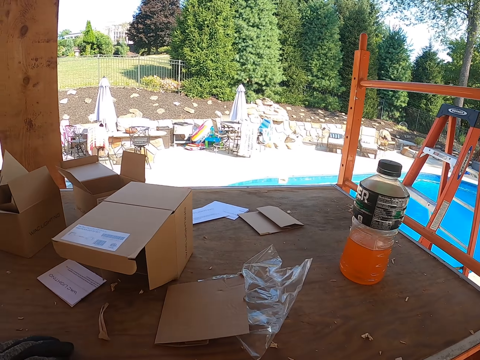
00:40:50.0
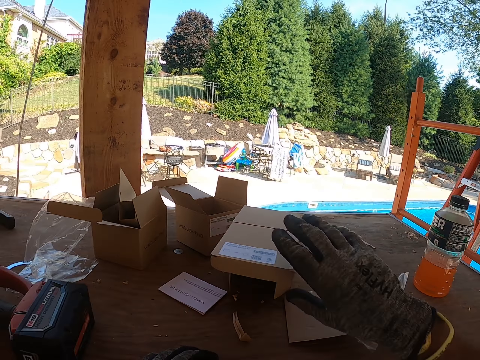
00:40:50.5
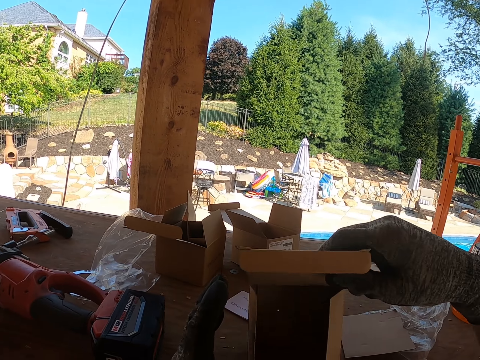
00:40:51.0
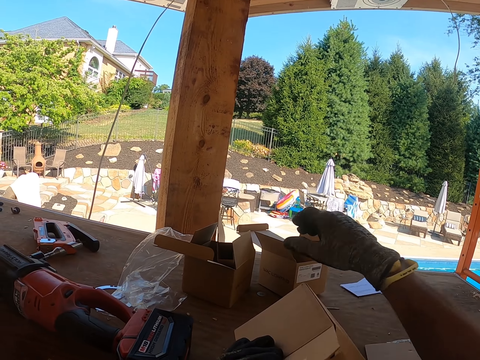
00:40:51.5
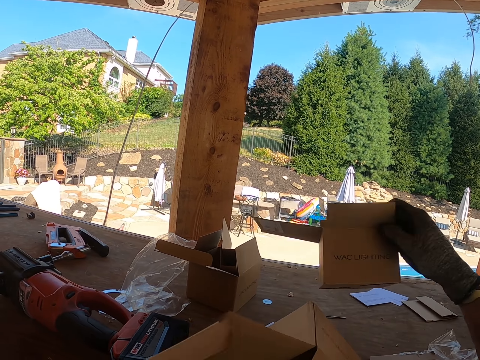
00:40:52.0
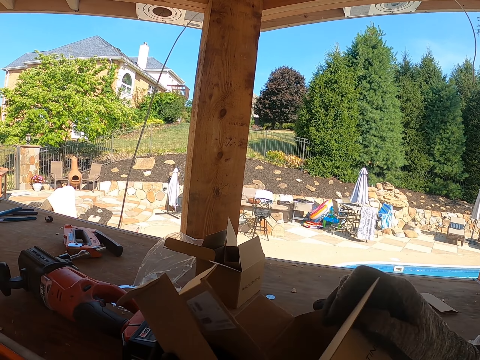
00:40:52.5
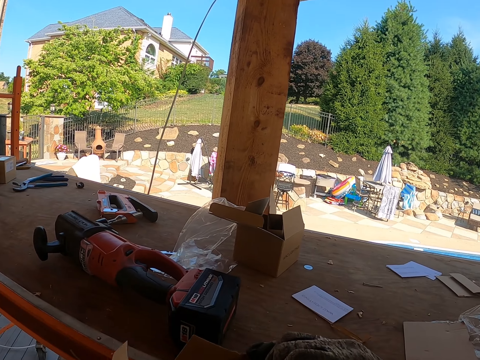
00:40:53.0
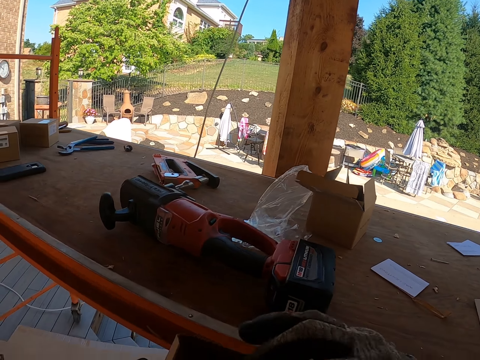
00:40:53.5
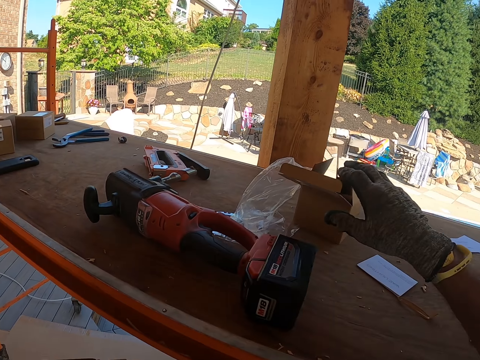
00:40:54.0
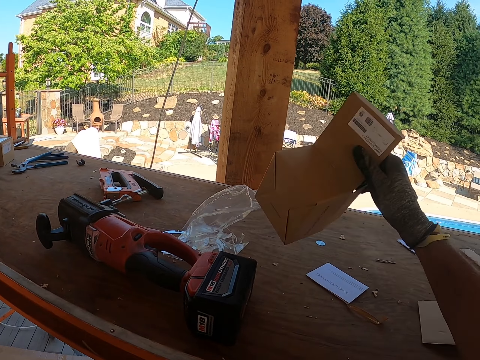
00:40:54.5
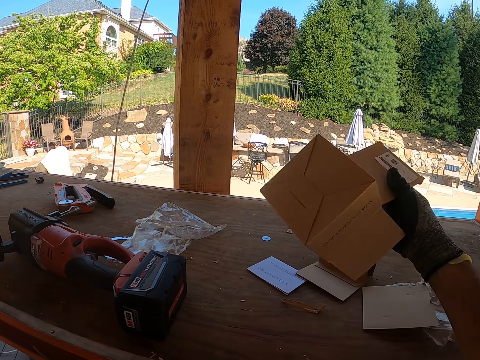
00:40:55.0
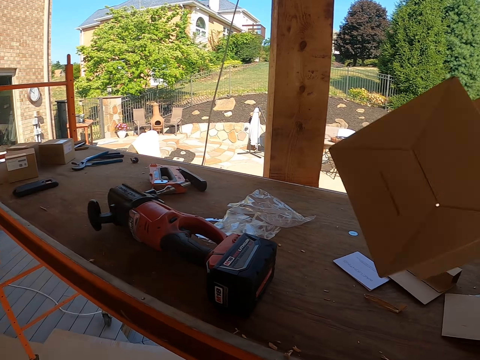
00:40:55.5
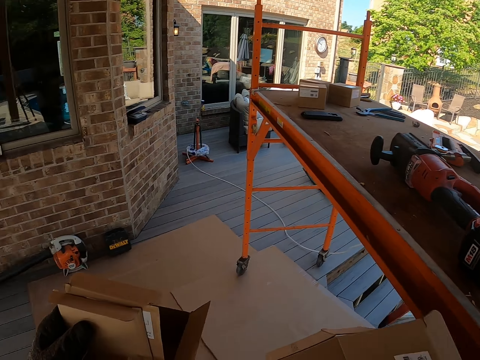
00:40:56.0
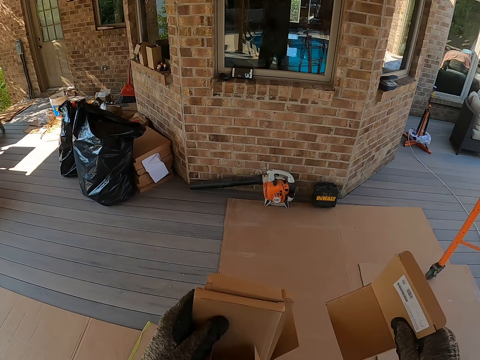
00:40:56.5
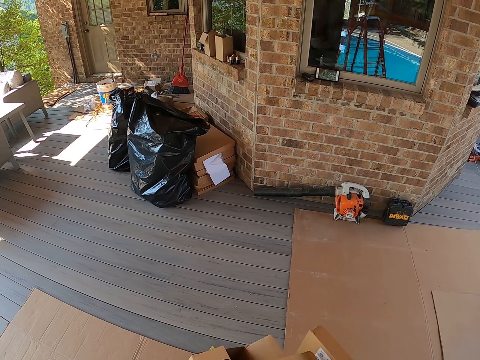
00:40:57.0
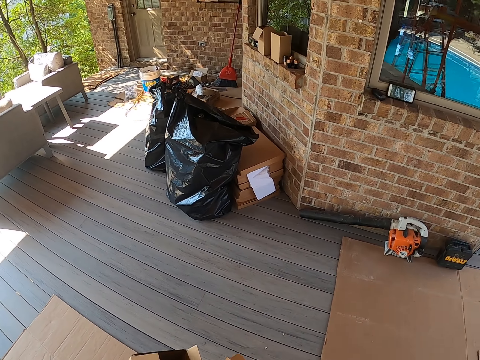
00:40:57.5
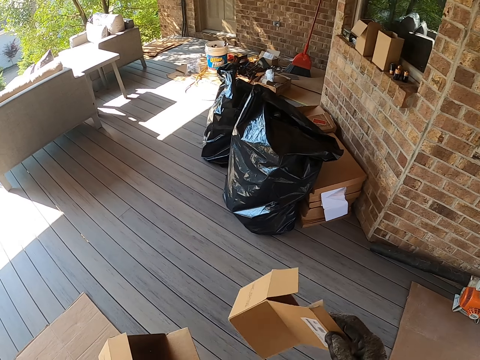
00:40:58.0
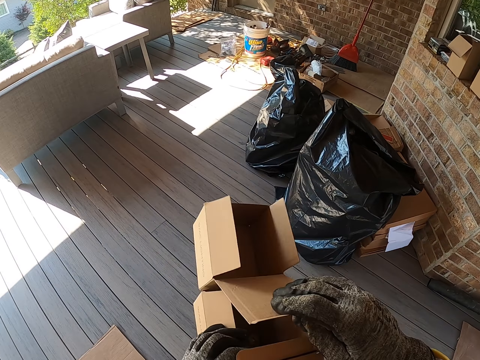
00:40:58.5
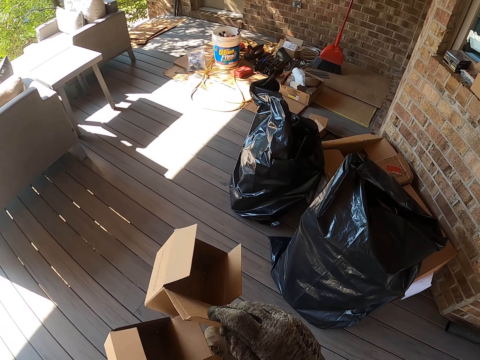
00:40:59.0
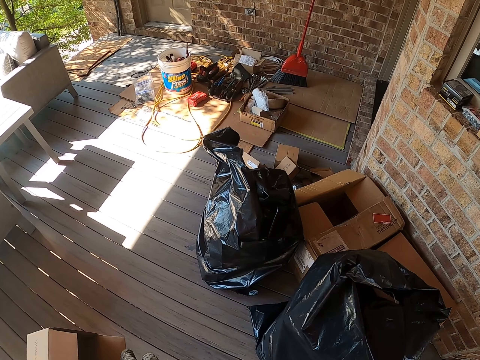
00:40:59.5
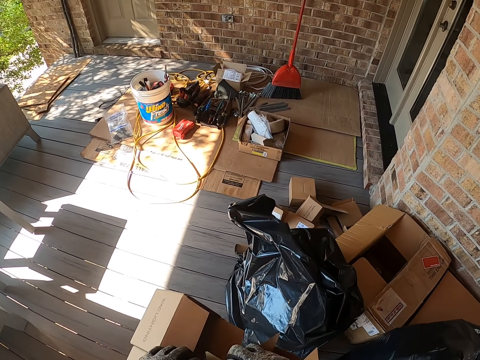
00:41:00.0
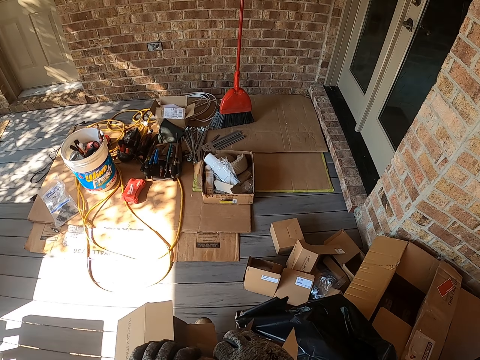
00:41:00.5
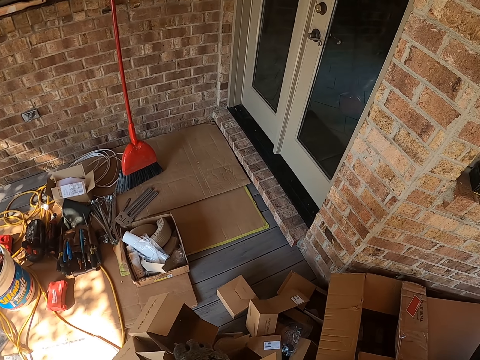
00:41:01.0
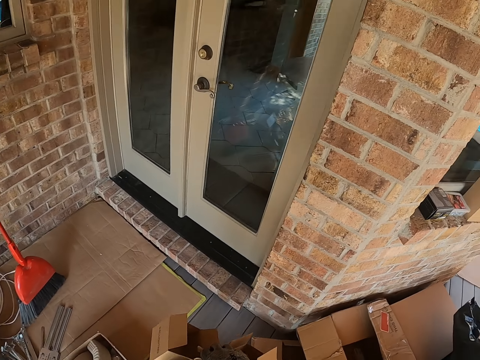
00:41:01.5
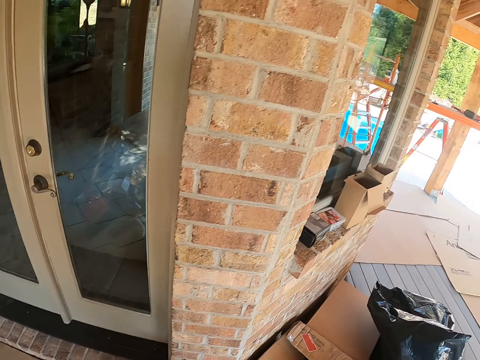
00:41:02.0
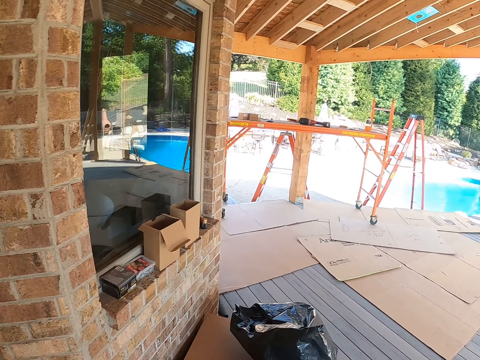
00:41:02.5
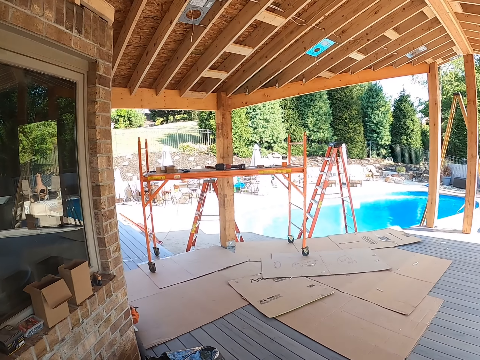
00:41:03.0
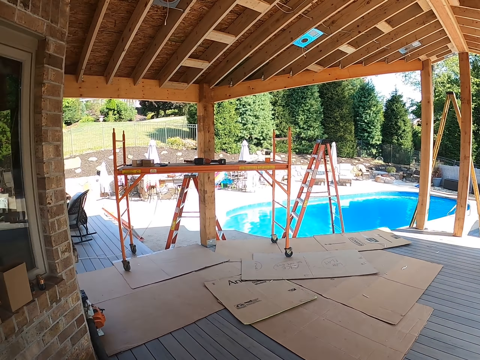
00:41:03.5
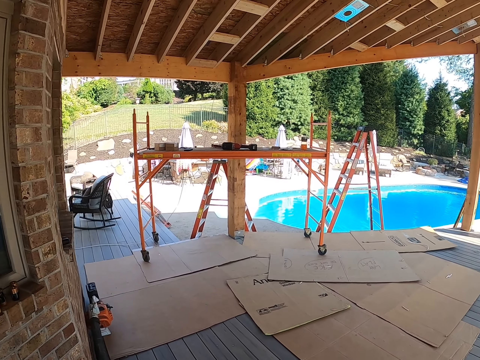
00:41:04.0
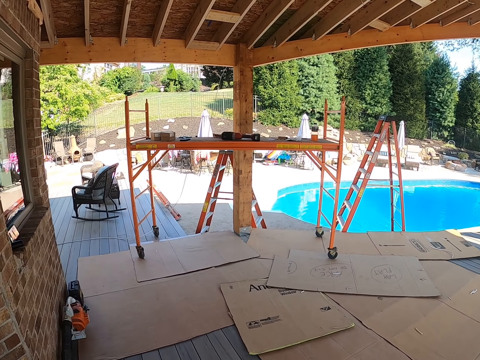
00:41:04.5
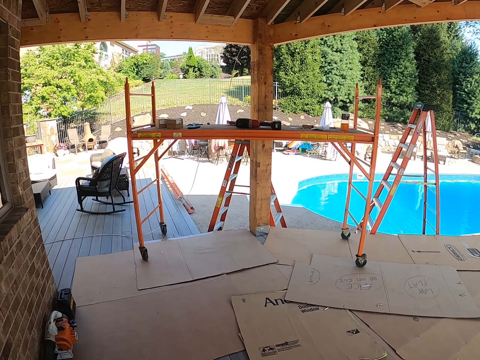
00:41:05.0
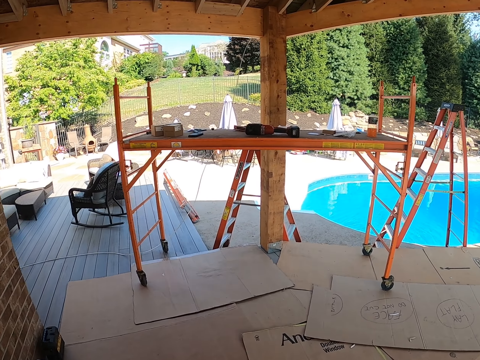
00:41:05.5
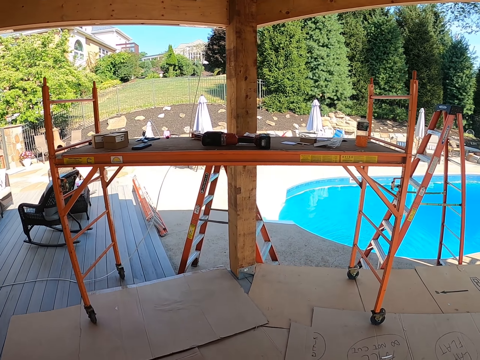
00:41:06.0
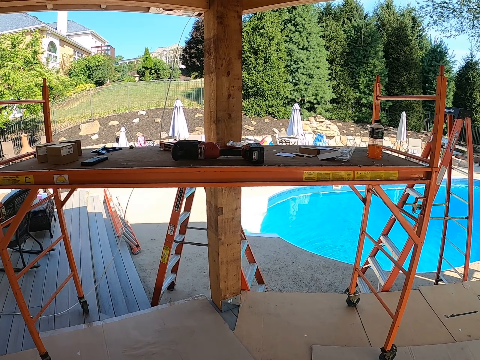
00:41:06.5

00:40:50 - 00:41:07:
The camera wearer picks up a small box. They place the small box on the left hand. They pick up a small box. They place the small box on the left hand. They do so again. They pick up a small box. They walk forward. They drop the small boxes on the floor. They turn left. They walk forward.

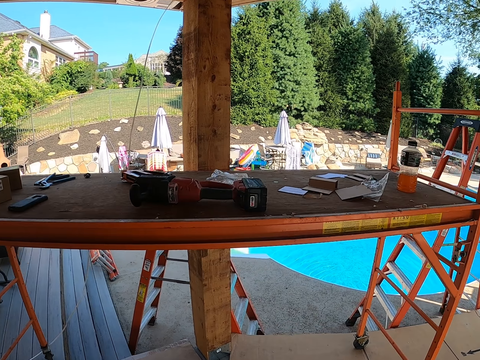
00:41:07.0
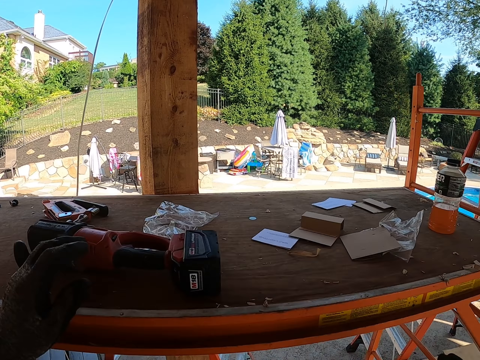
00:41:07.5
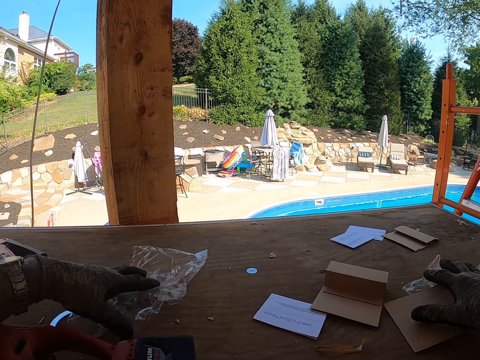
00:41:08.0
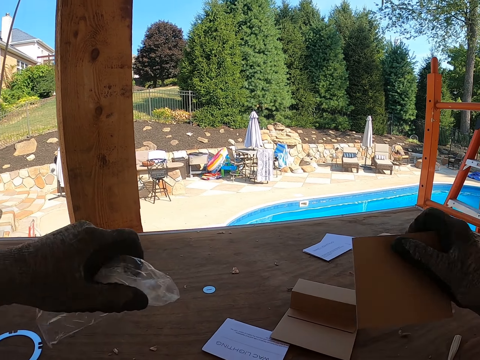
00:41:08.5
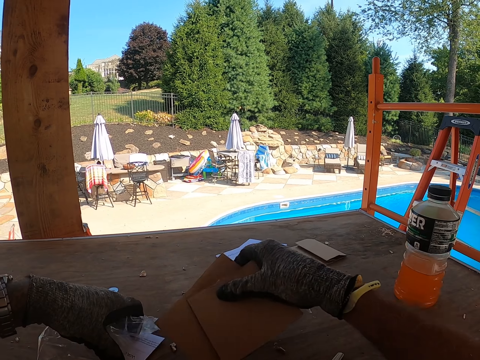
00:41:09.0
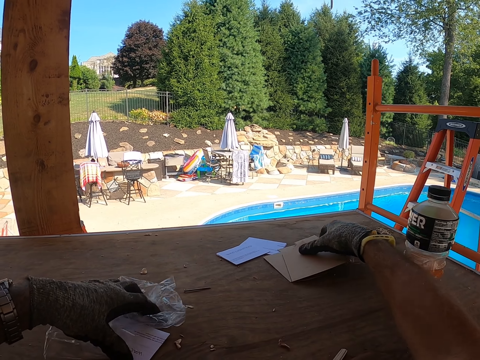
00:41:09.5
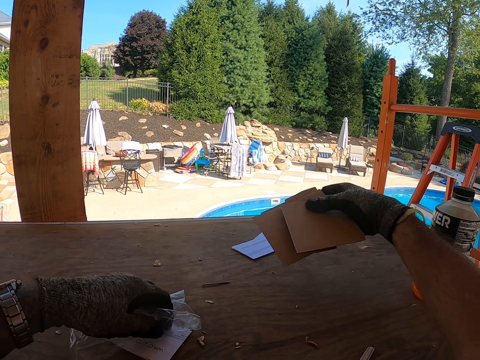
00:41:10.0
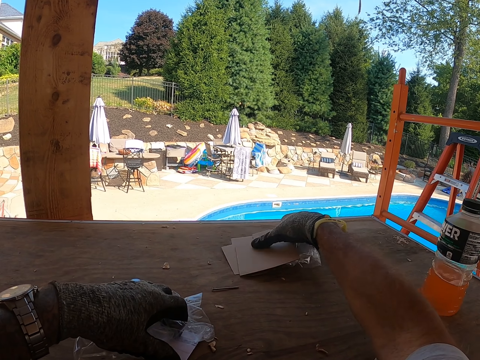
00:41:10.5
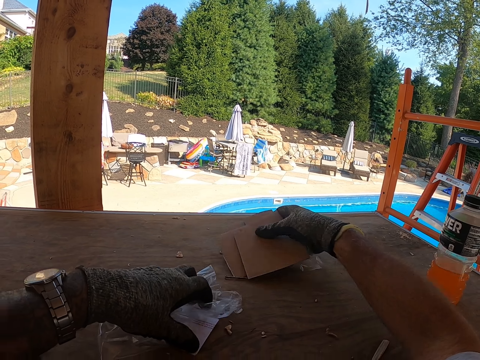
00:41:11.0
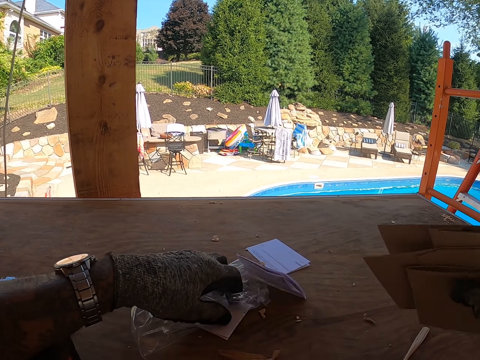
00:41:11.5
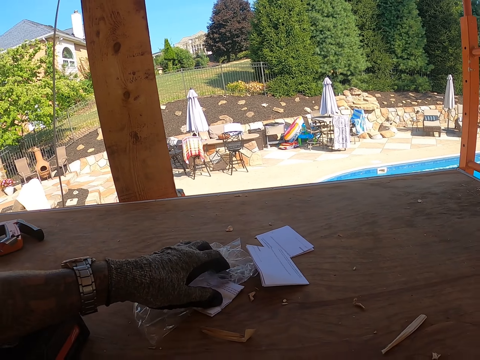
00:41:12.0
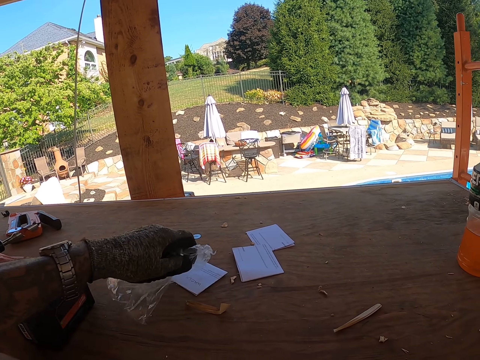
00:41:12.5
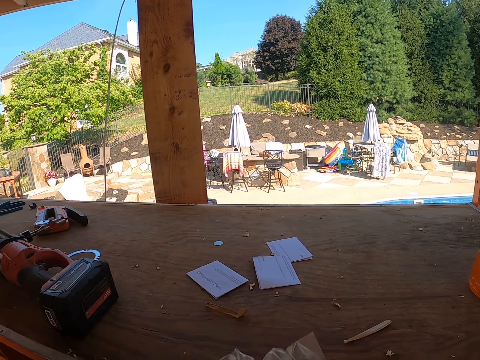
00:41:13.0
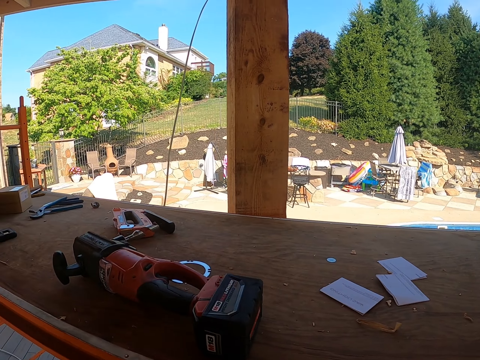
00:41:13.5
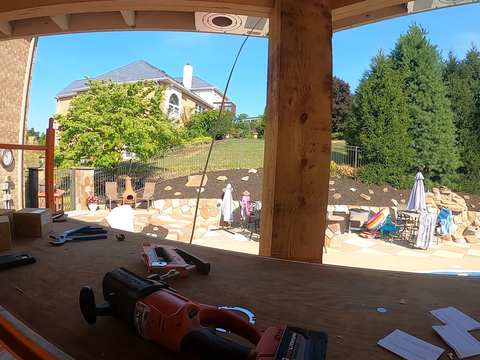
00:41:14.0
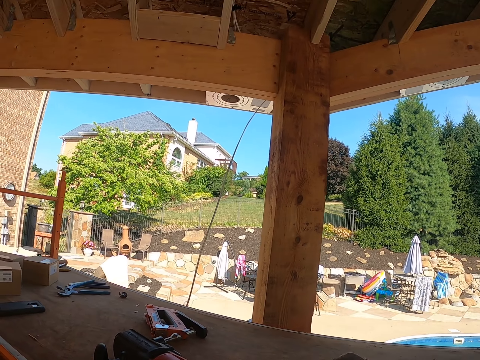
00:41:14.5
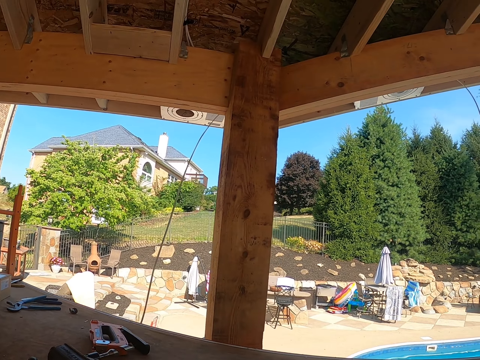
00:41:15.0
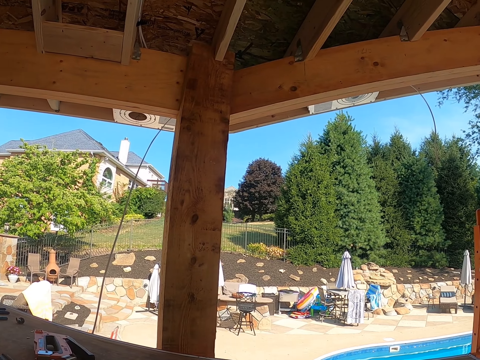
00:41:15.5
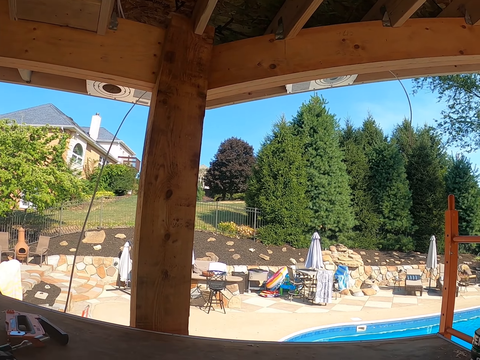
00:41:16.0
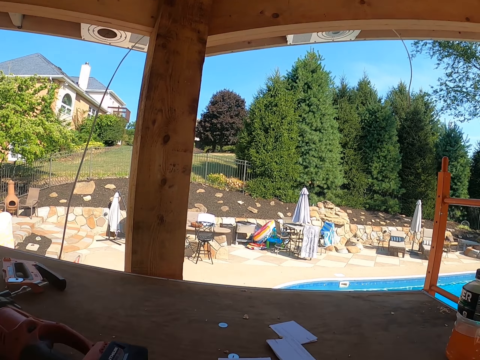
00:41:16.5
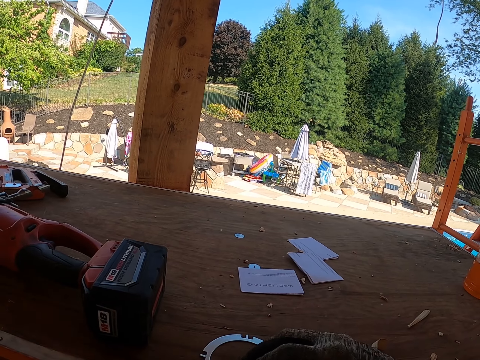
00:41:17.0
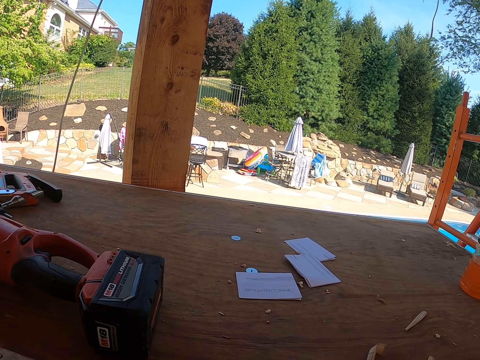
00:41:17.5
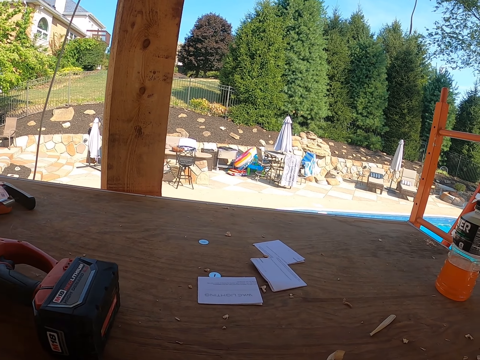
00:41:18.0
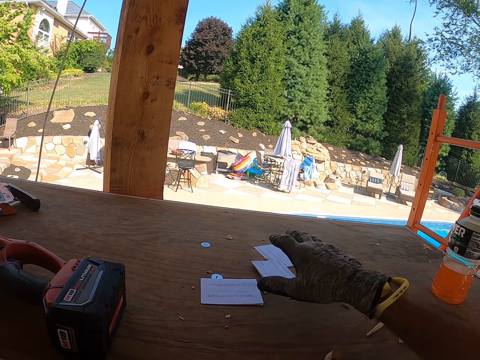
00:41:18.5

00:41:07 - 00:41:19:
The camera wearer picks up nylon papers and pieces of boxes from the workbench.
